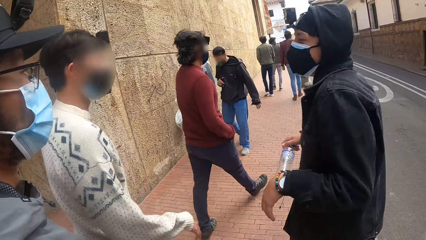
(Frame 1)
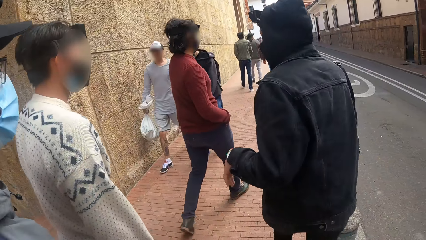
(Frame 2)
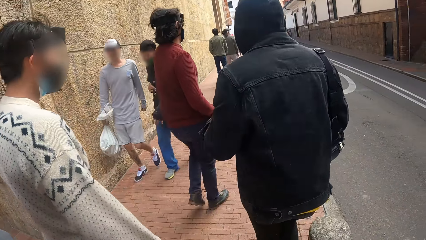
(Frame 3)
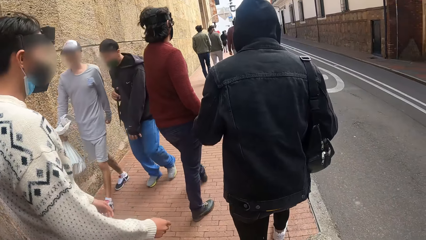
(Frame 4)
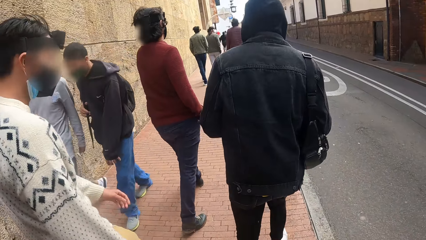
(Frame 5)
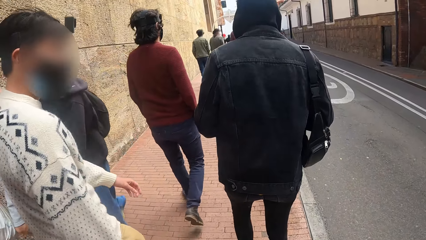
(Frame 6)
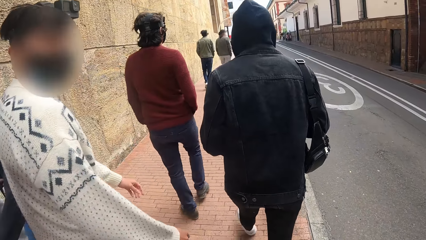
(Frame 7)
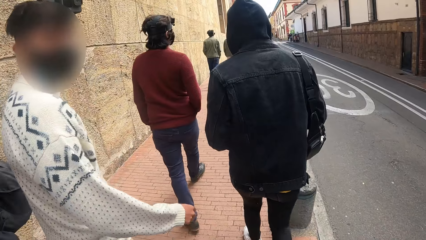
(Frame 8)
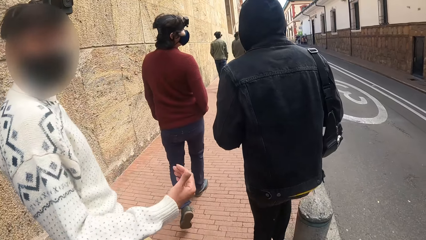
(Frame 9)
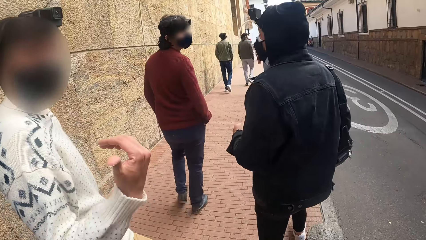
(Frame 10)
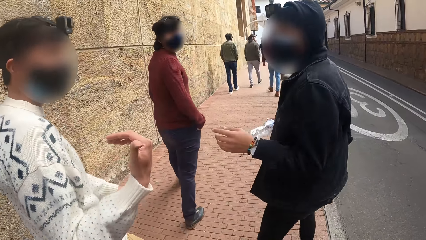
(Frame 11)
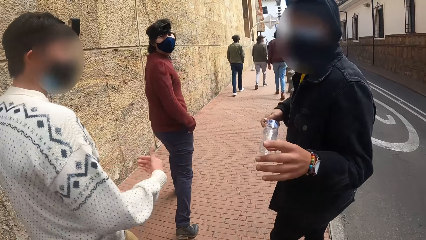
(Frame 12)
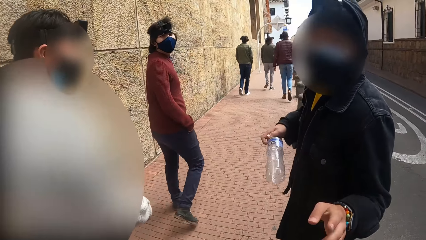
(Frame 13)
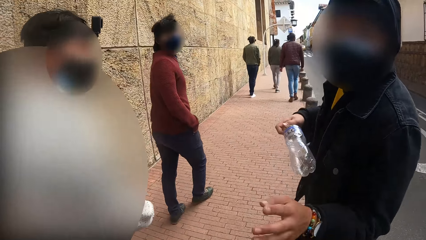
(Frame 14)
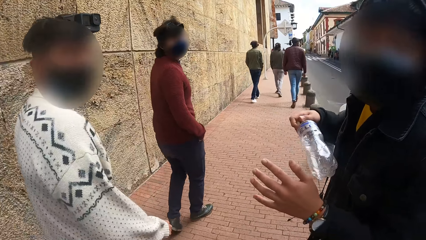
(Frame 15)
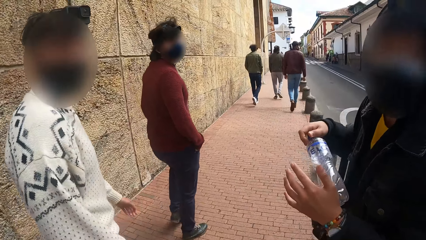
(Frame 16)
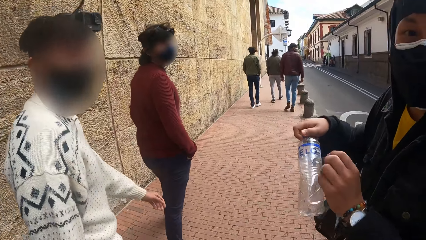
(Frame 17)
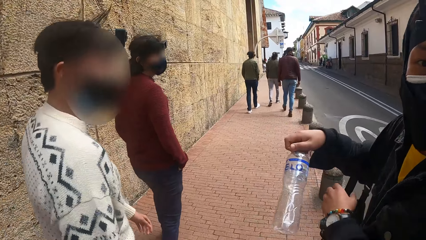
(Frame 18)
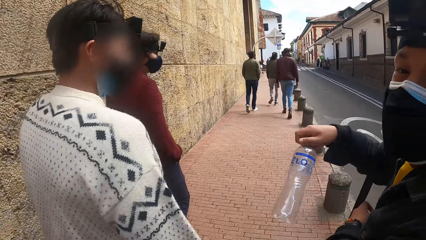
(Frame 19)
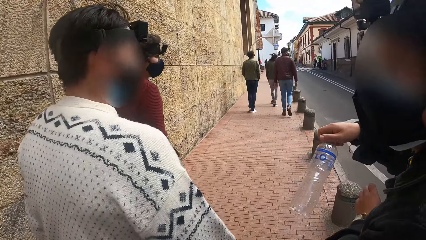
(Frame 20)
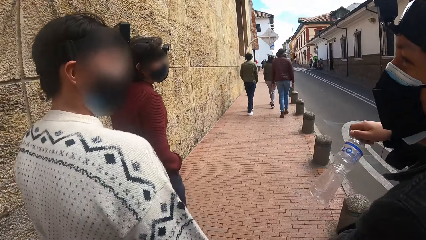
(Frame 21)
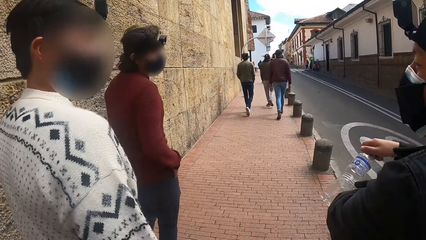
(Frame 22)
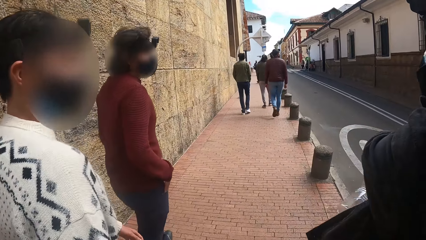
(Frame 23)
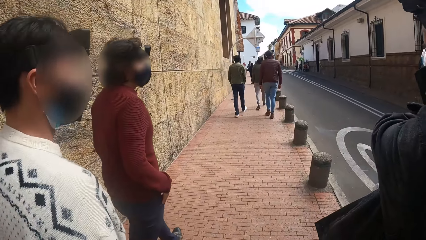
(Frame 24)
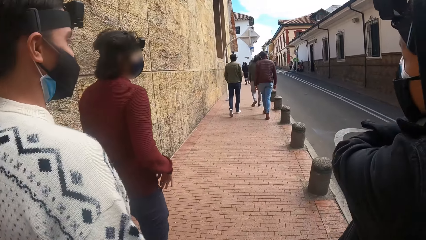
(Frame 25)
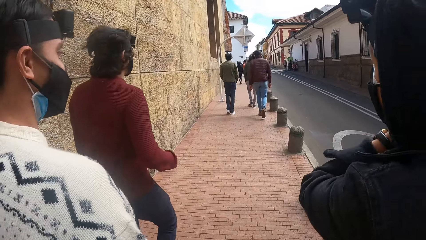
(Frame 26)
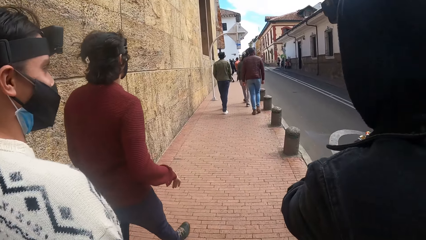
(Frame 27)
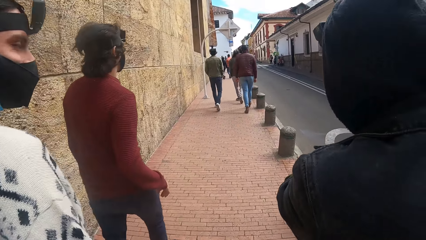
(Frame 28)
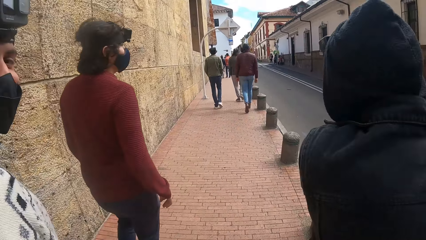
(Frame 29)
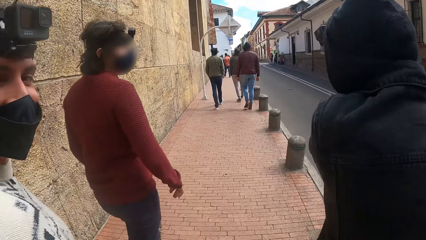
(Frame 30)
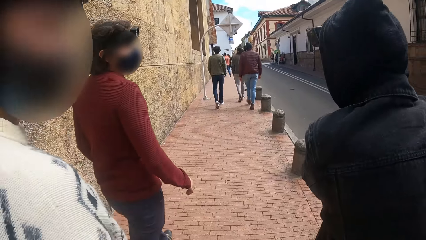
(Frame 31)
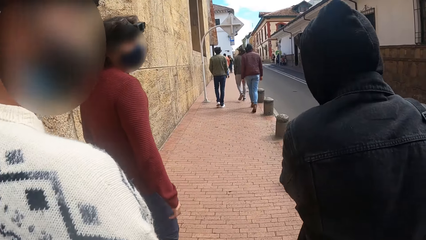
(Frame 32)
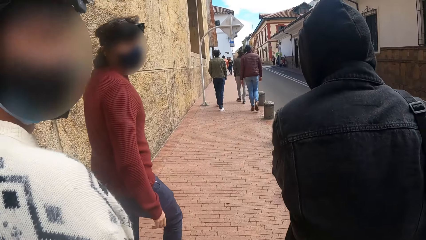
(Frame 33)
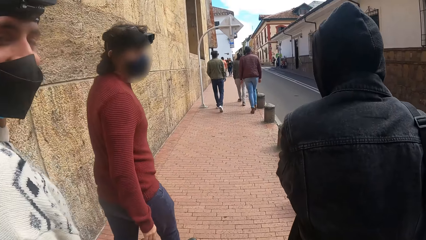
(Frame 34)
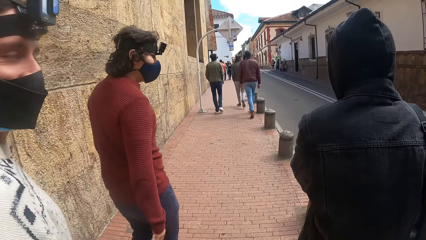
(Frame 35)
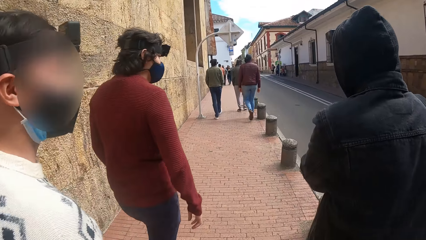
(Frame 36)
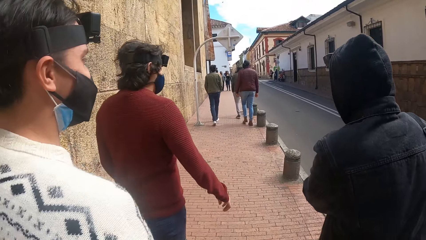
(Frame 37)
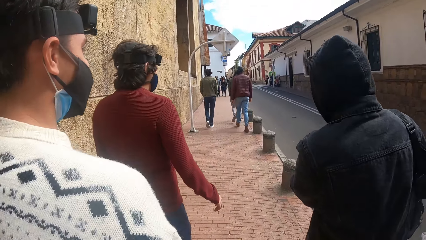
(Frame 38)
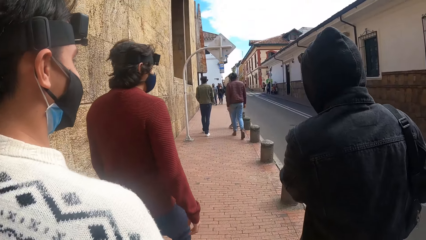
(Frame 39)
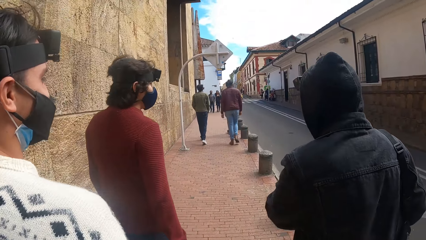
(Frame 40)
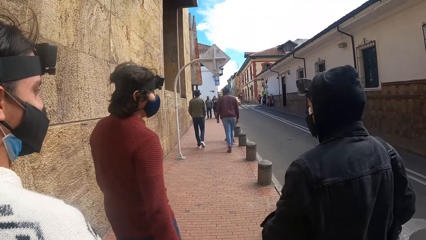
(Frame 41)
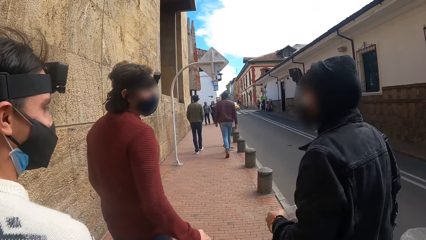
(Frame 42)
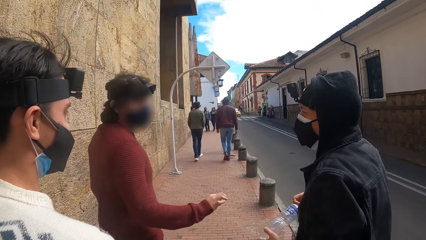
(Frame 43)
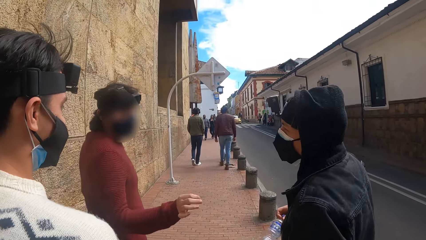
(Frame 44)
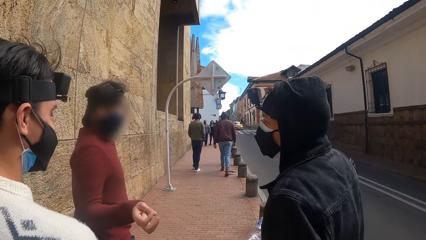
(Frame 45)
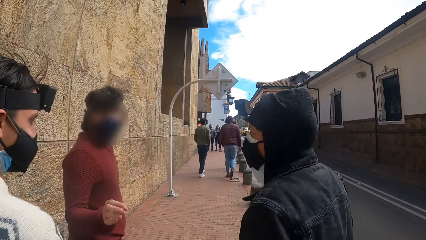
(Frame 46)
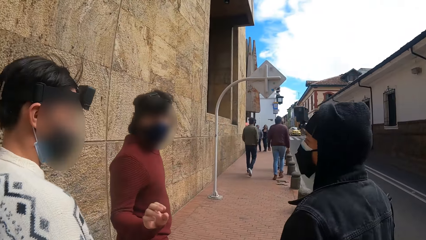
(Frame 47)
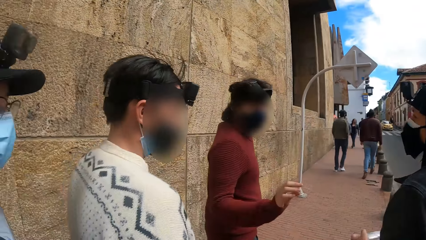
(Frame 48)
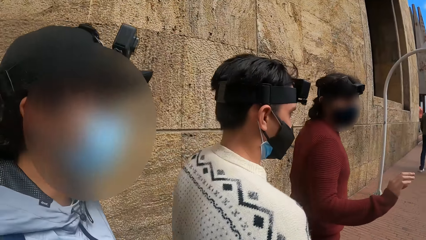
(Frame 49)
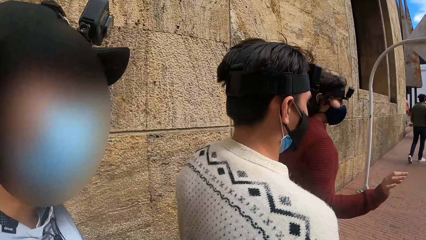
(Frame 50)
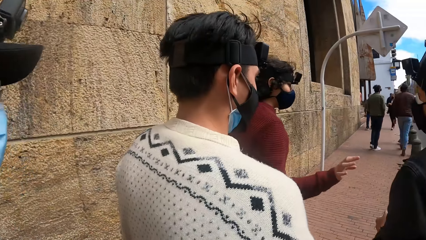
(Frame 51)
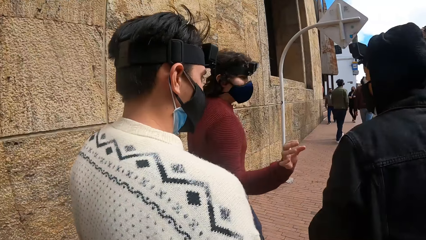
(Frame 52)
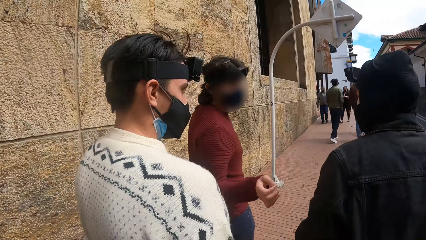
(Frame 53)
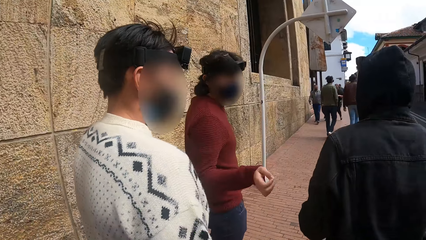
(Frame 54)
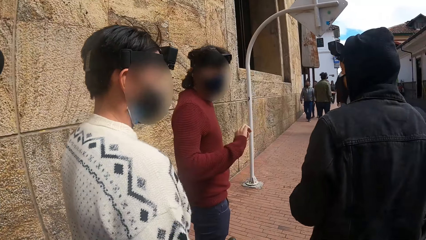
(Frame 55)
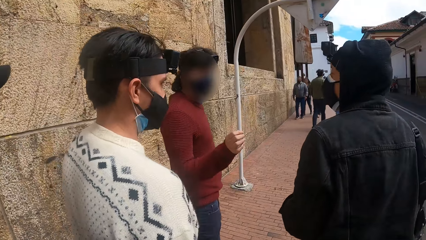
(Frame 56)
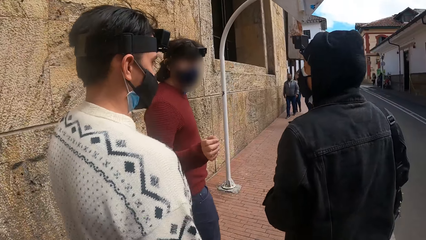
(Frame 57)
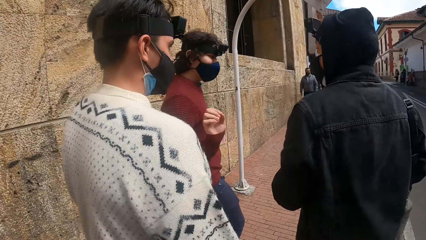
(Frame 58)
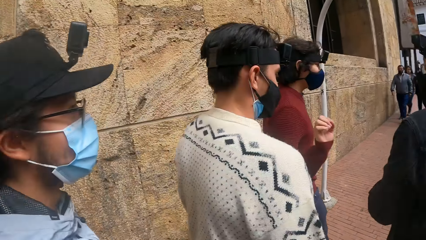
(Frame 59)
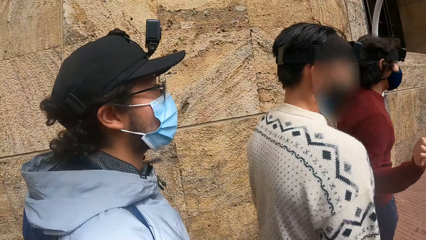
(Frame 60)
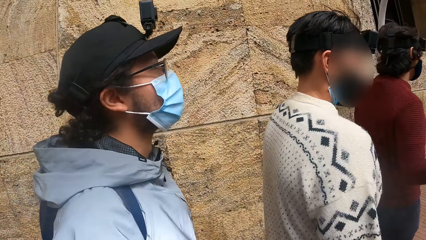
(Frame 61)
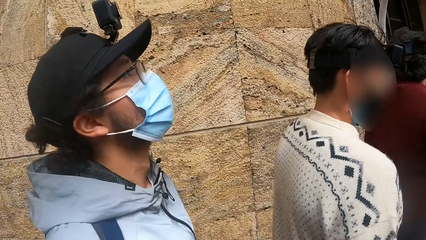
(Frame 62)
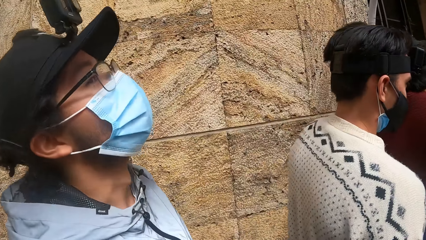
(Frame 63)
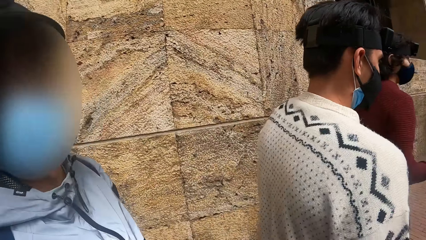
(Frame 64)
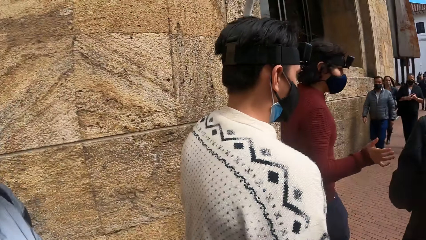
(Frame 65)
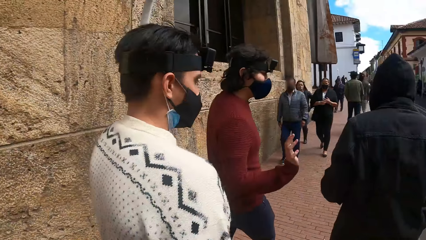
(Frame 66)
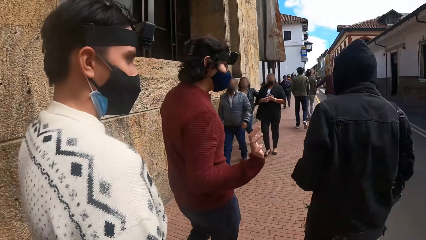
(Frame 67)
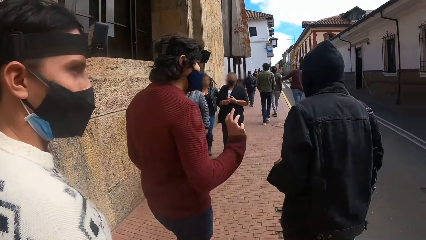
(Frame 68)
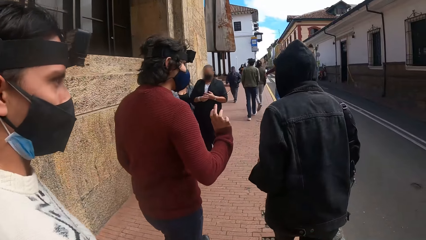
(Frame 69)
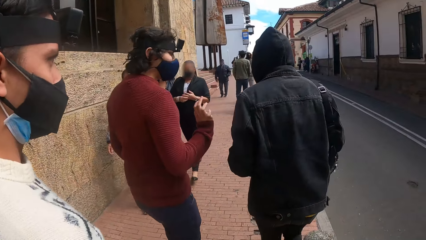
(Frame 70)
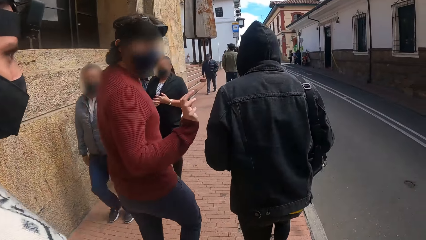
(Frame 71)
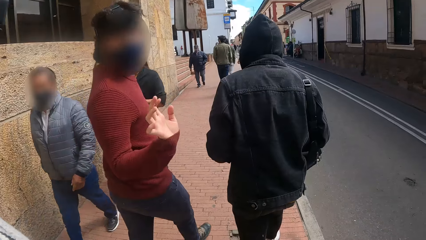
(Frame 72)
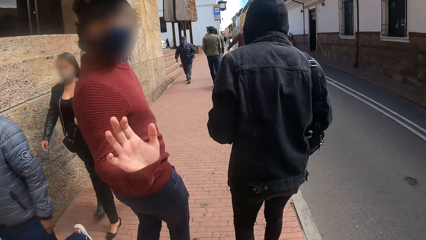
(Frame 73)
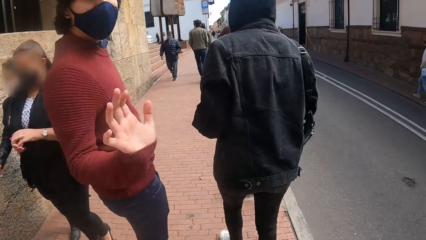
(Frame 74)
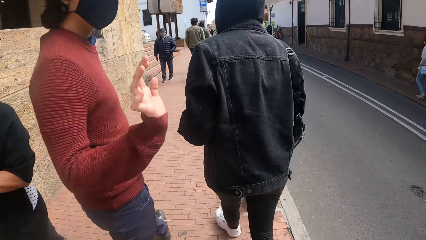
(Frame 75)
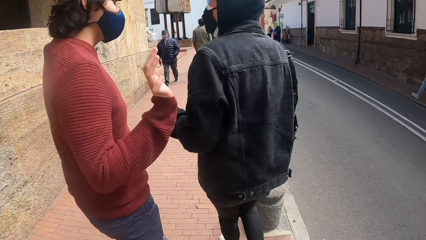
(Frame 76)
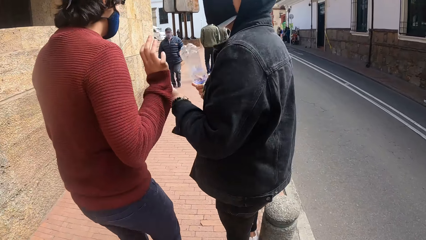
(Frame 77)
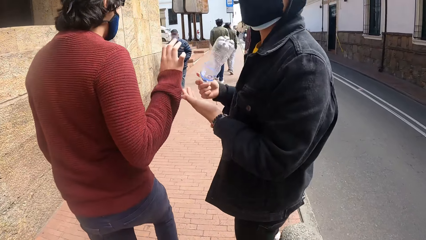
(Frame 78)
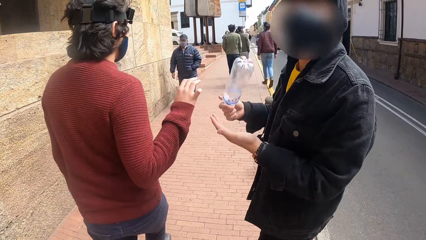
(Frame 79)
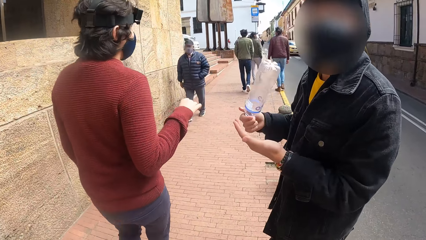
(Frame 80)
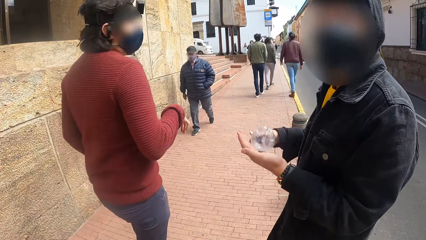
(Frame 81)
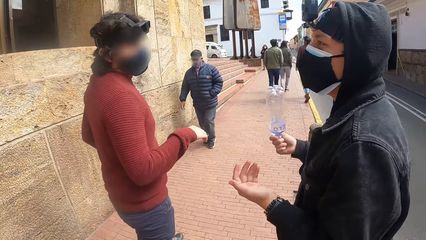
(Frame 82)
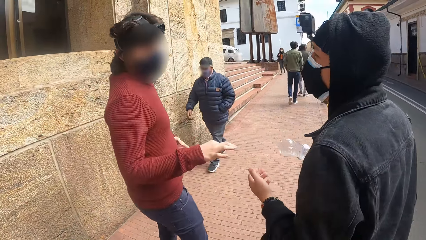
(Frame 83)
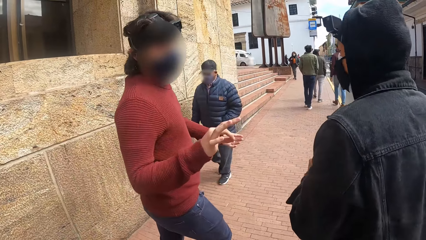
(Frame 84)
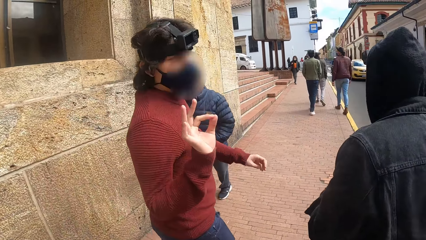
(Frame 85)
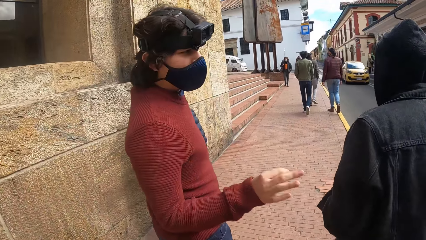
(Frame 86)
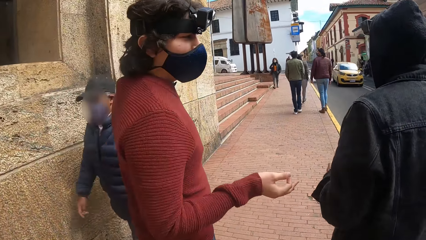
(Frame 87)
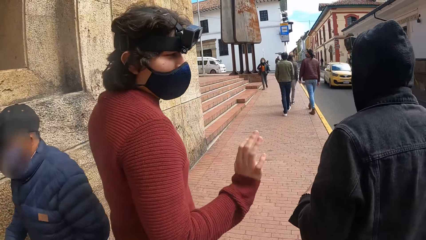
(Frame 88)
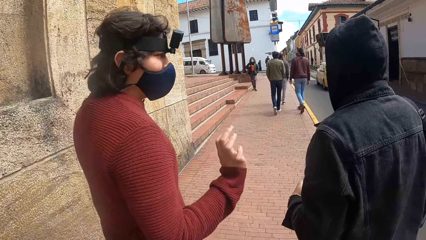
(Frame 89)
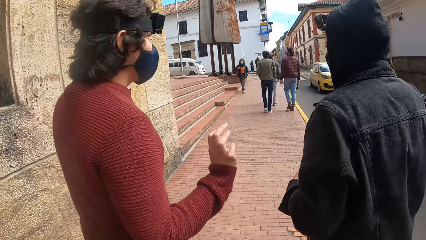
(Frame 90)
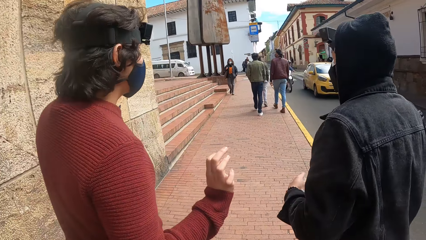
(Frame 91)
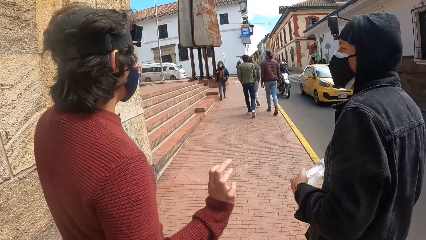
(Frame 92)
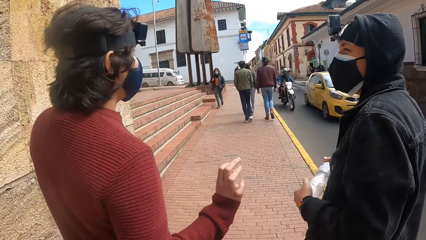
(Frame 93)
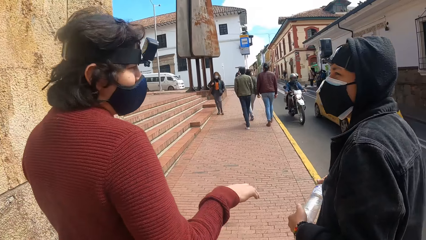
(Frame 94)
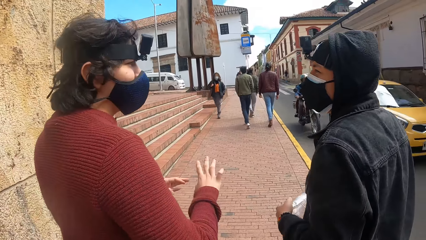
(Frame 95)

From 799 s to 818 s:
The camera wearer interacts with a man, another man and a third man. They walk on the pavement with the men. The second man interacts with the camera wearer and the other men. The first man hits the bottle in his right hand on his left palm. The first man interacts with the camera wearer and the second man.
